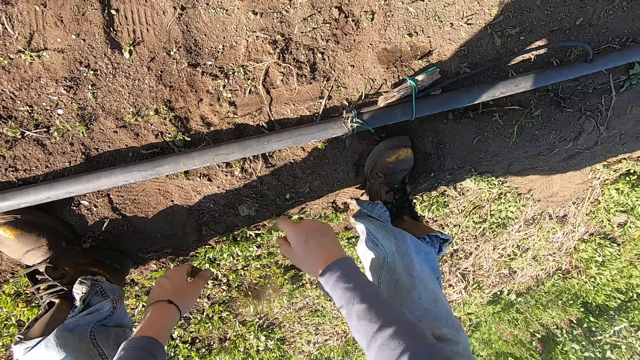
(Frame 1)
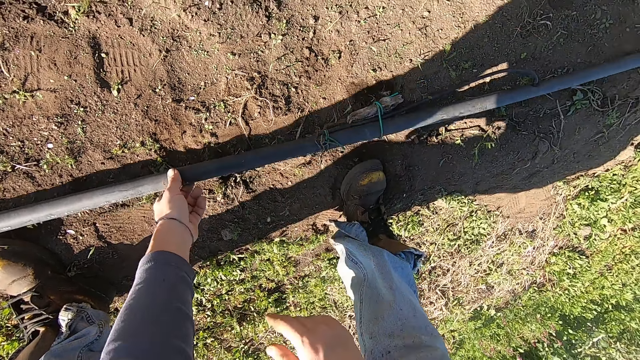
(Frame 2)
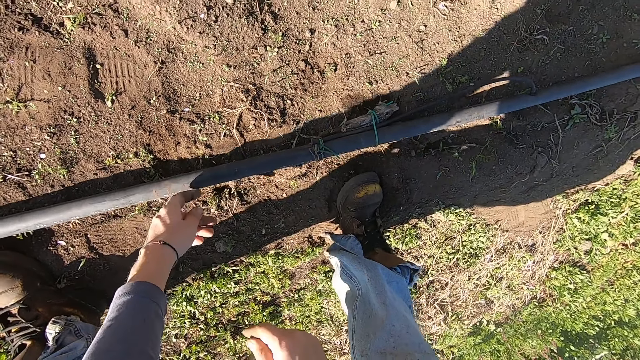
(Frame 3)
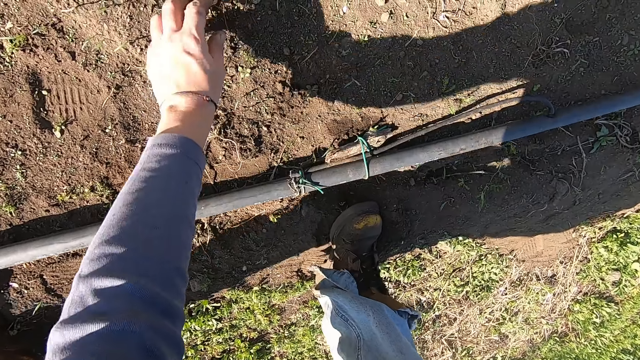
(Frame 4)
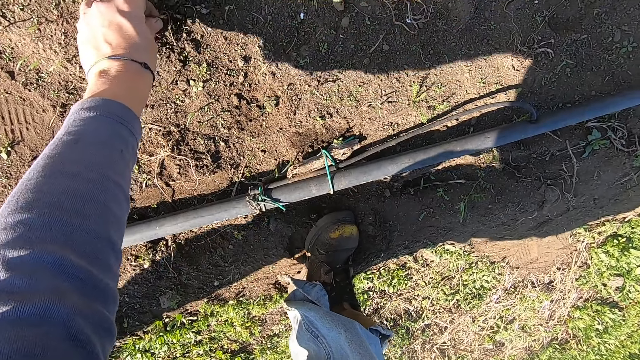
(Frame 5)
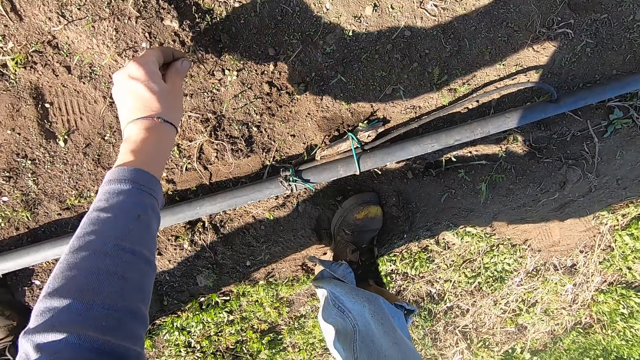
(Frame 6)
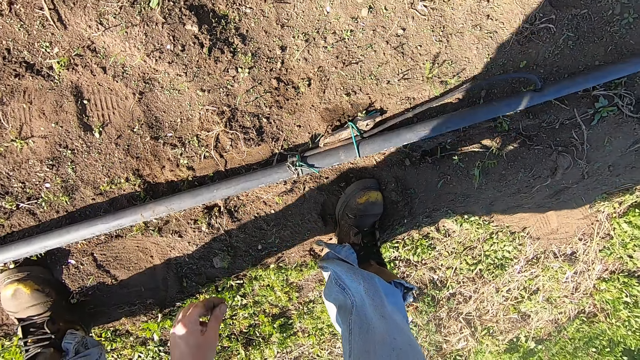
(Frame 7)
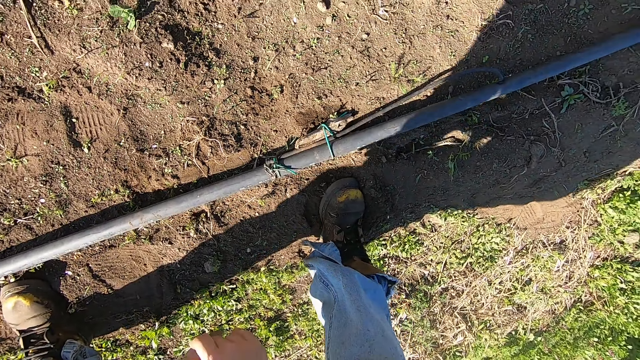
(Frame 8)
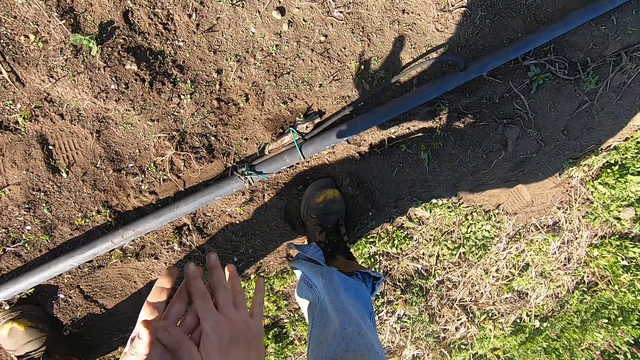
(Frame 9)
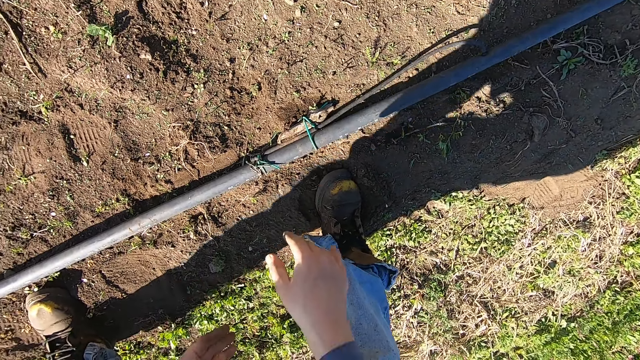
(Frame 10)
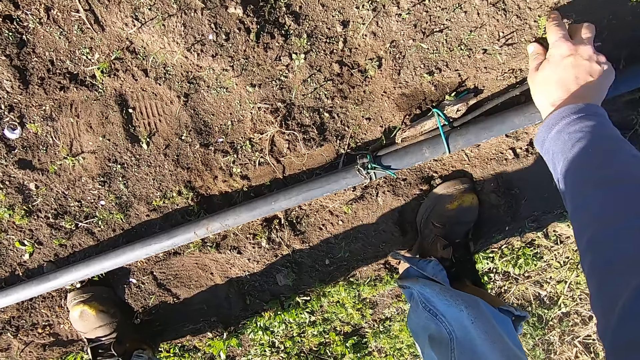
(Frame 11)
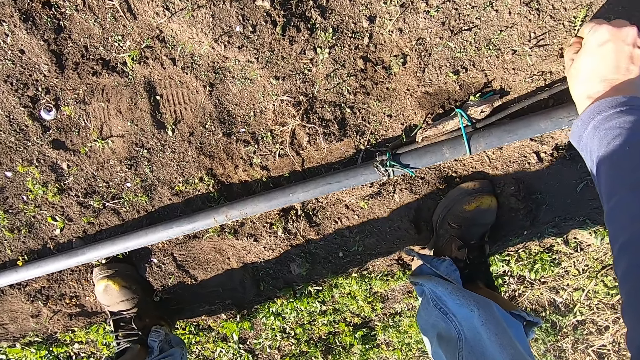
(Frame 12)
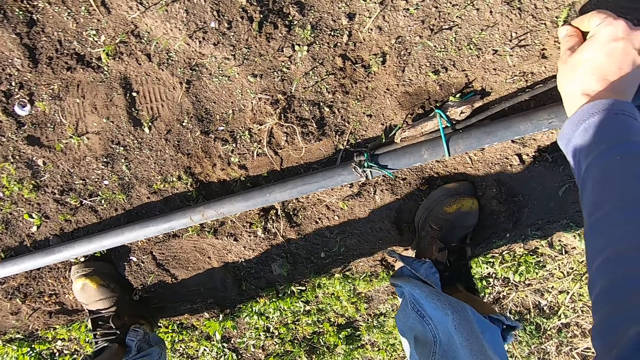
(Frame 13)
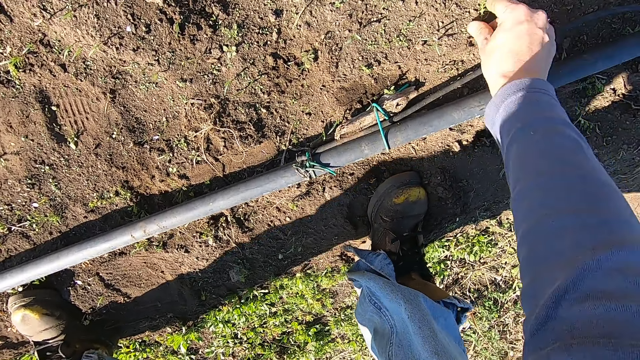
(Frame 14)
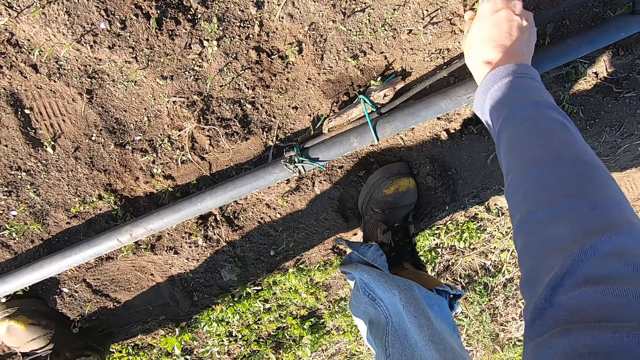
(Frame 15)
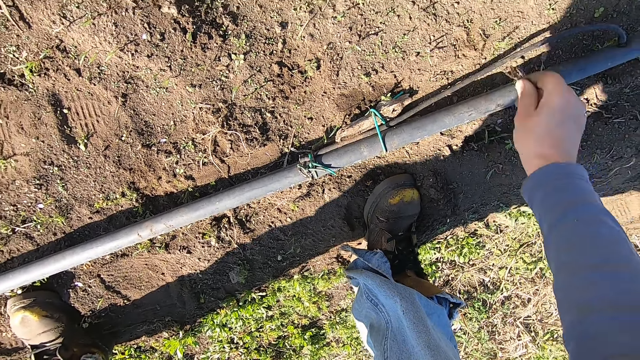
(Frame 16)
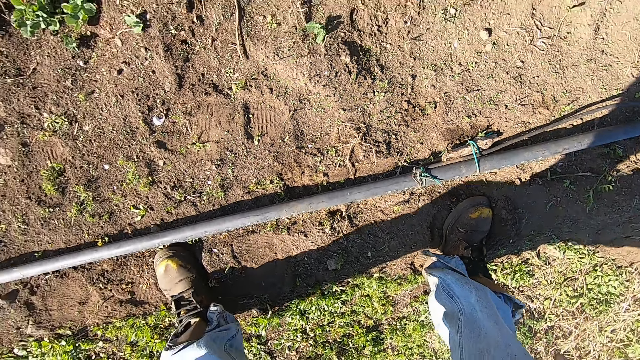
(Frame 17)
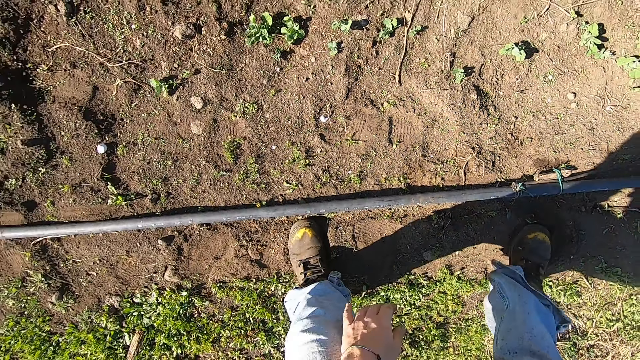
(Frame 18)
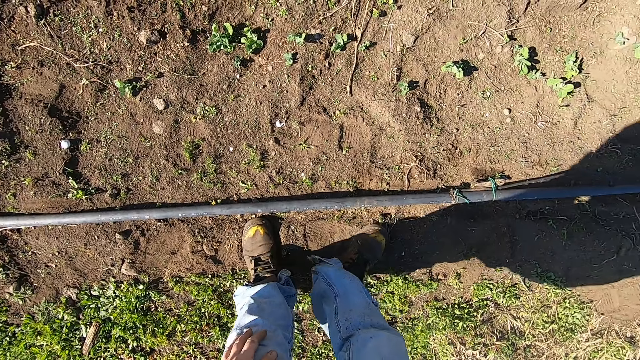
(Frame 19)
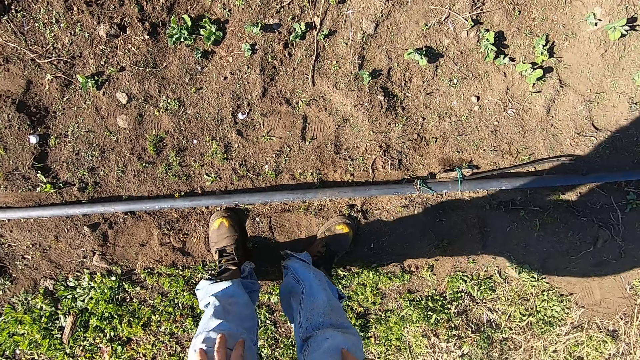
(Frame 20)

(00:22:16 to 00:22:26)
The camera wearer throws away the weed. He touches the pipe with his left hand. He moves the pipe away. He uproots a weed on the ground with his left hand. He throws away the weed. He rubs his hands together. He uproots a weed on the ground with his right hand. He throws away the weed and stands up.

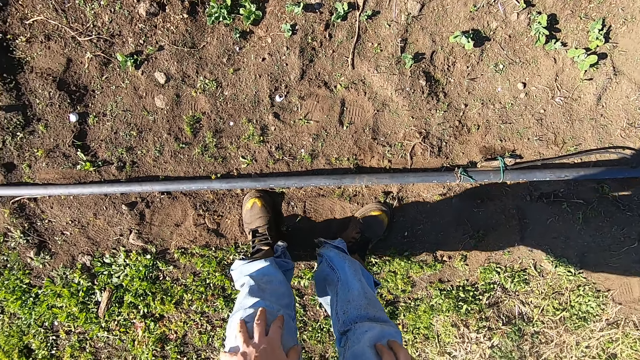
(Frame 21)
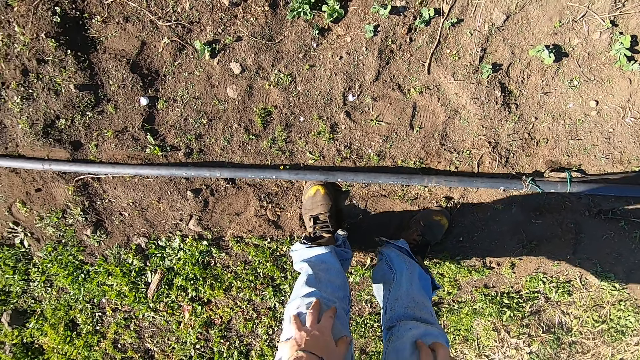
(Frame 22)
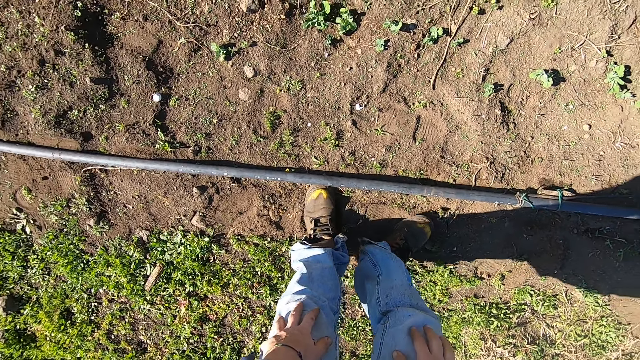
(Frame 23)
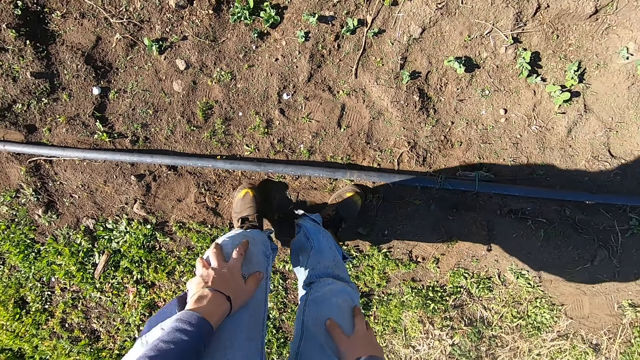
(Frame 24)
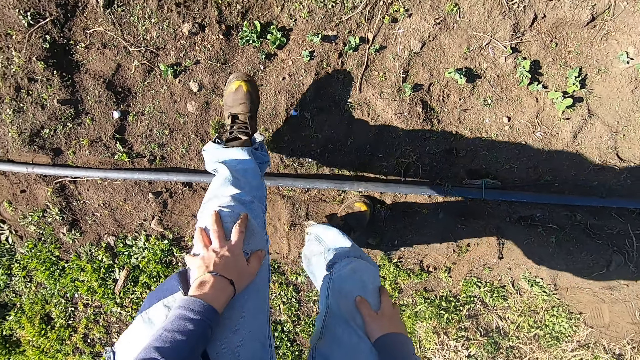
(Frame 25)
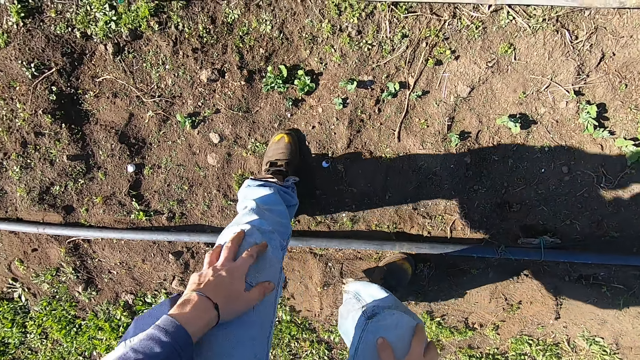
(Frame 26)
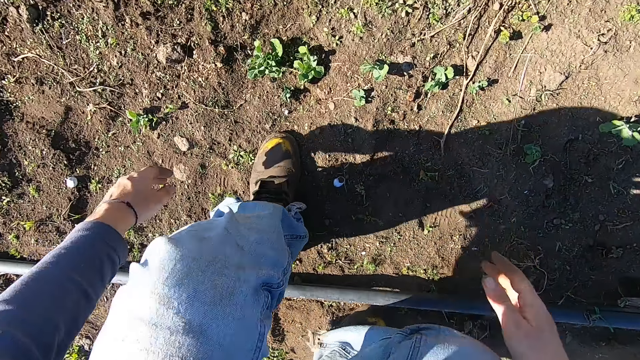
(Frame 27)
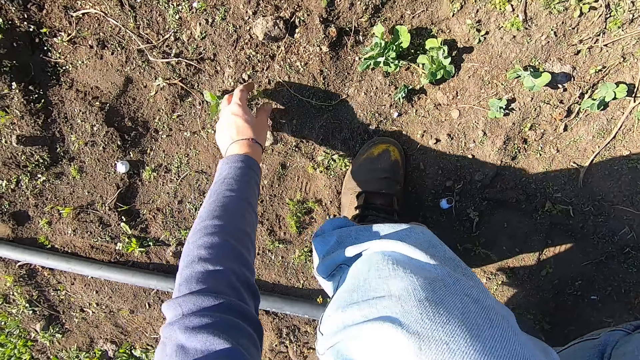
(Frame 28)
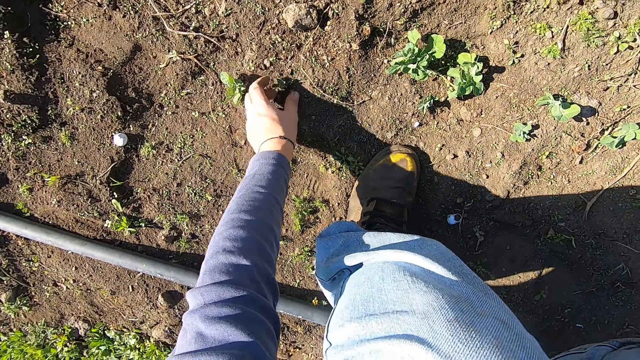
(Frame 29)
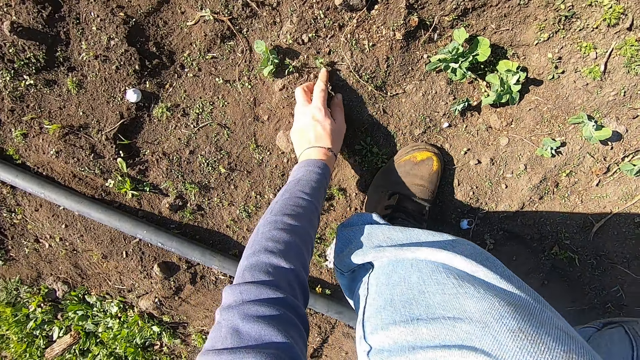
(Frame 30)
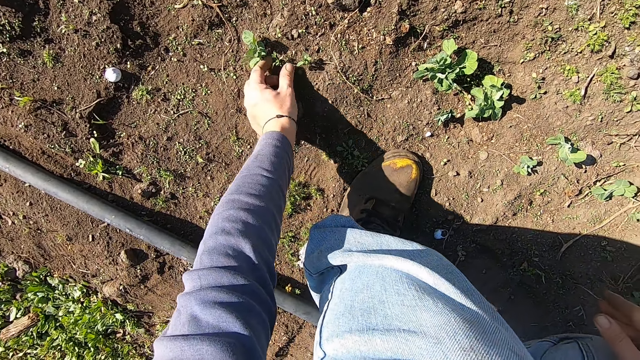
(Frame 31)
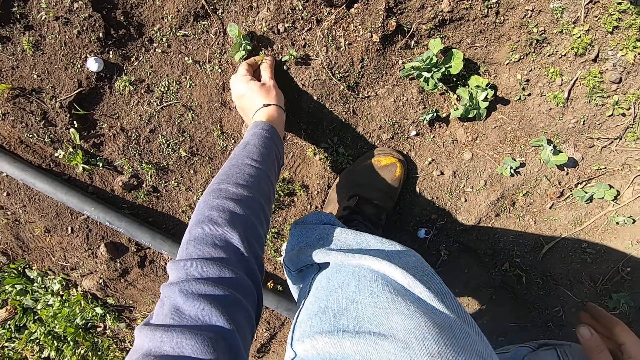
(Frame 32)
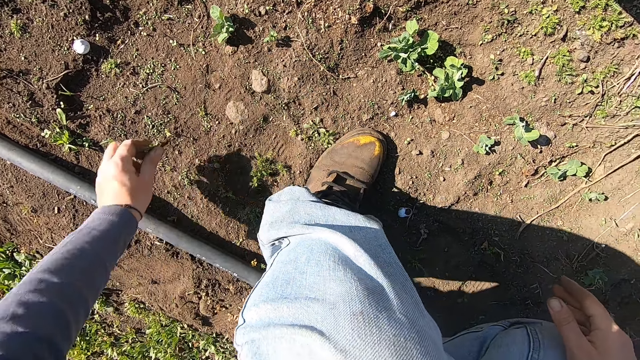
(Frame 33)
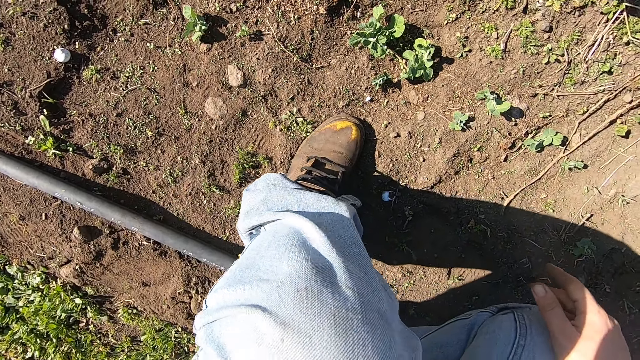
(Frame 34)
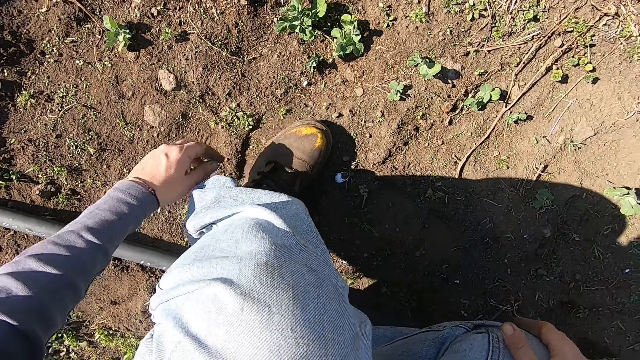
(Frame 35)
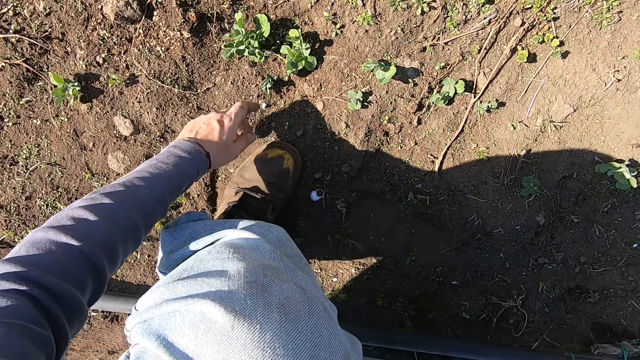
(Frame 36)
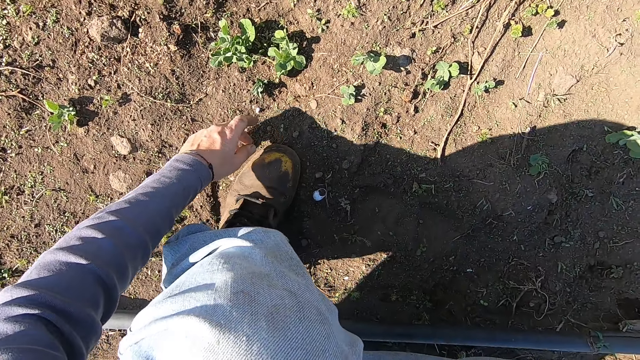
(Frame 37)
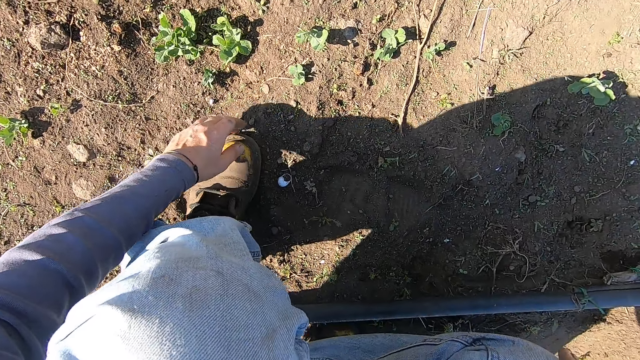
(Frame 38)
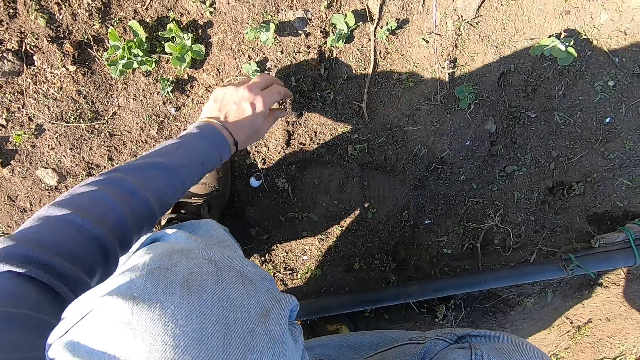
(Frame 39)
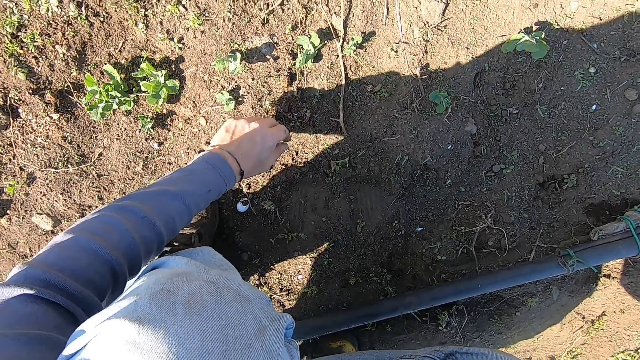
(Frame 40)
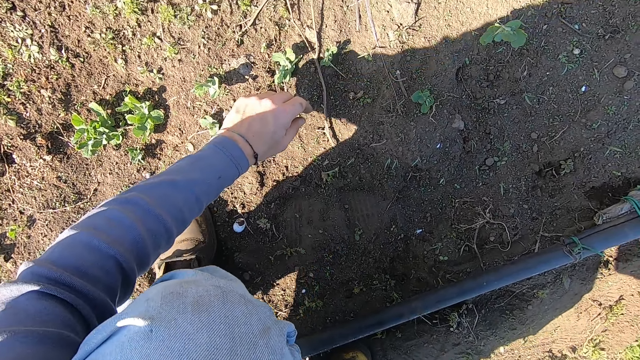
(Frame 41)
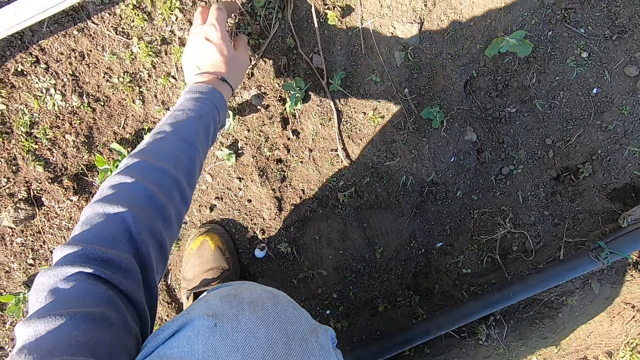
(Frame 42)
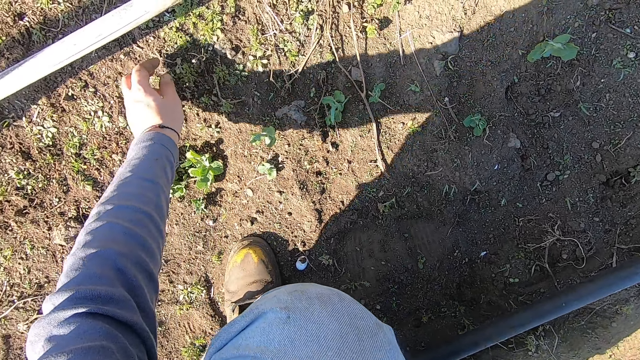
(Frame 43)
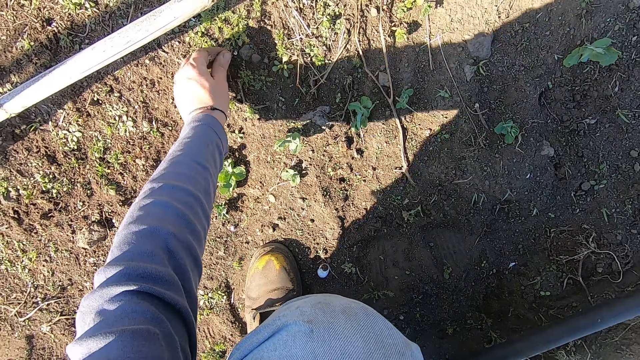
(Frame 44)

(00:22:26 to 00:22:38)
The camera wearer walks around the garden. He squats. He uproots a weed on the ground with his left hand. He throws away the weed. He moves around the garden.
